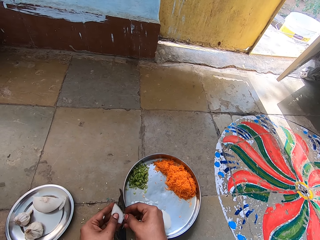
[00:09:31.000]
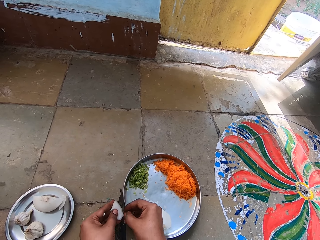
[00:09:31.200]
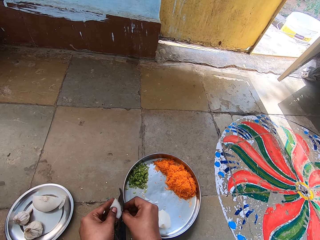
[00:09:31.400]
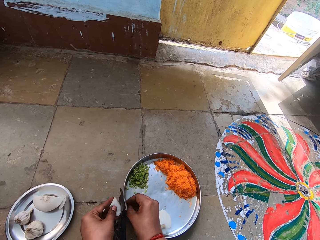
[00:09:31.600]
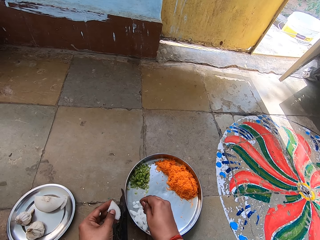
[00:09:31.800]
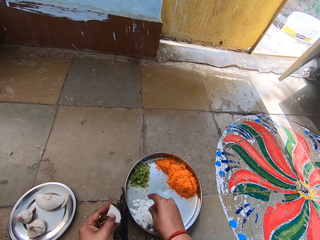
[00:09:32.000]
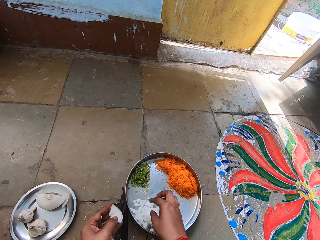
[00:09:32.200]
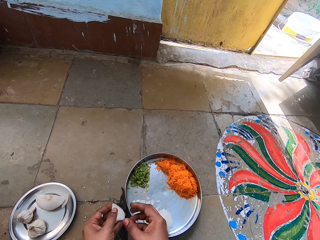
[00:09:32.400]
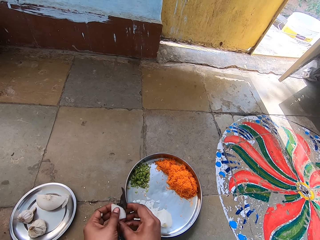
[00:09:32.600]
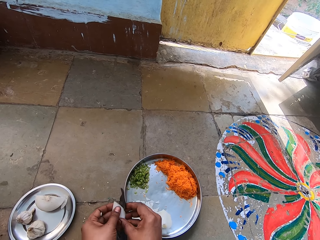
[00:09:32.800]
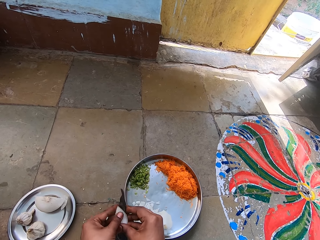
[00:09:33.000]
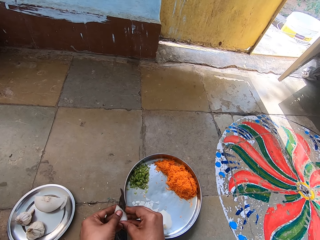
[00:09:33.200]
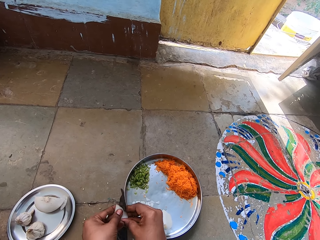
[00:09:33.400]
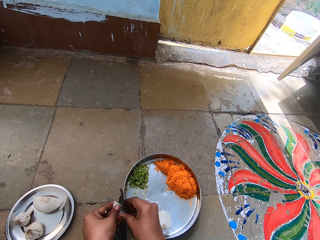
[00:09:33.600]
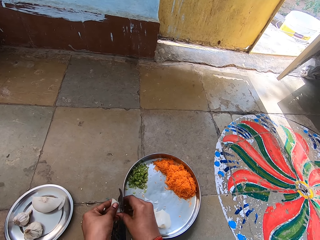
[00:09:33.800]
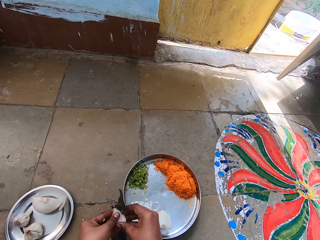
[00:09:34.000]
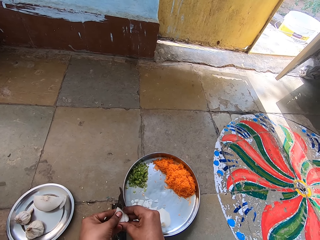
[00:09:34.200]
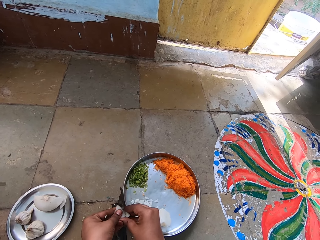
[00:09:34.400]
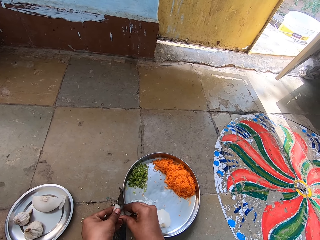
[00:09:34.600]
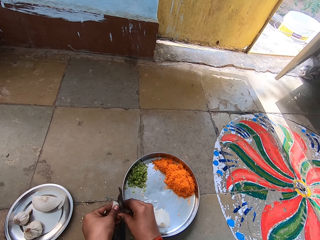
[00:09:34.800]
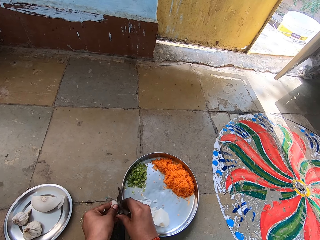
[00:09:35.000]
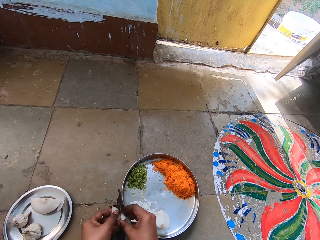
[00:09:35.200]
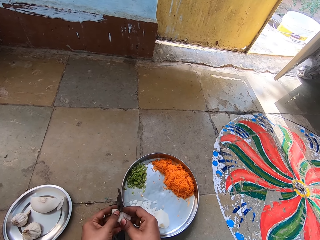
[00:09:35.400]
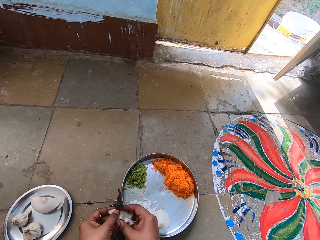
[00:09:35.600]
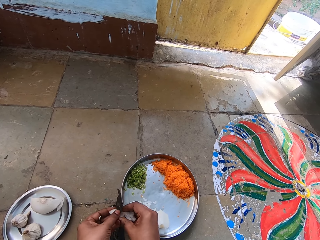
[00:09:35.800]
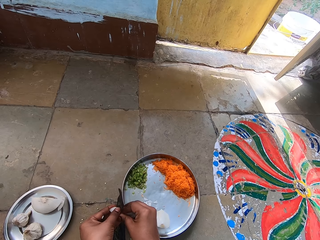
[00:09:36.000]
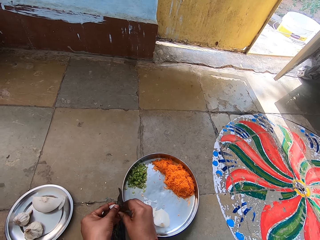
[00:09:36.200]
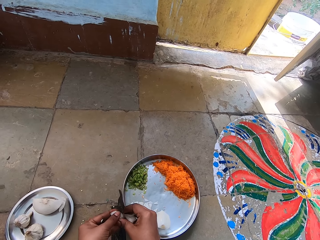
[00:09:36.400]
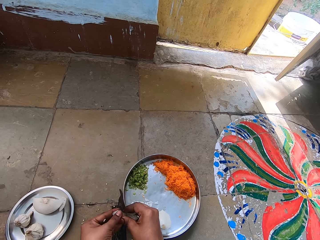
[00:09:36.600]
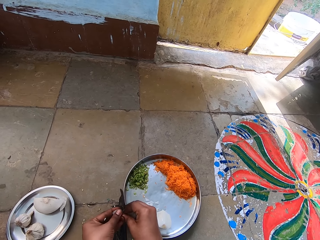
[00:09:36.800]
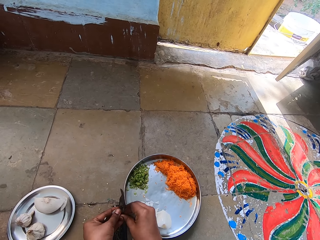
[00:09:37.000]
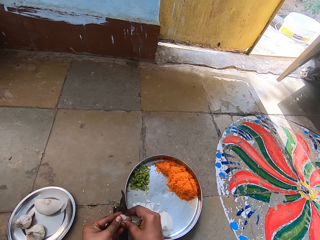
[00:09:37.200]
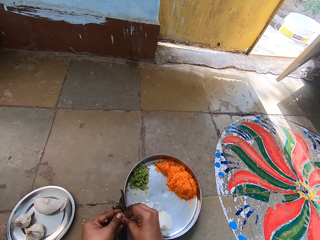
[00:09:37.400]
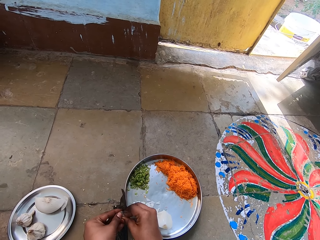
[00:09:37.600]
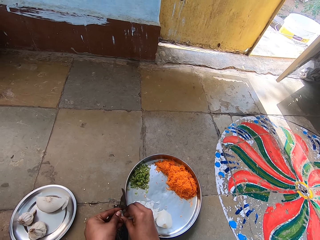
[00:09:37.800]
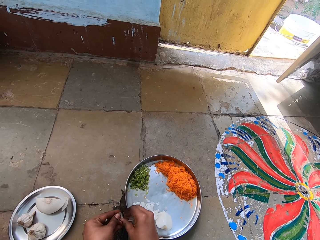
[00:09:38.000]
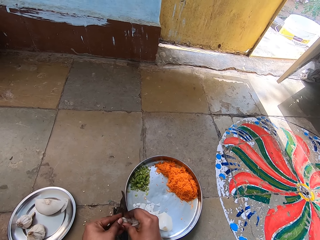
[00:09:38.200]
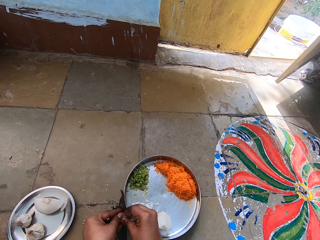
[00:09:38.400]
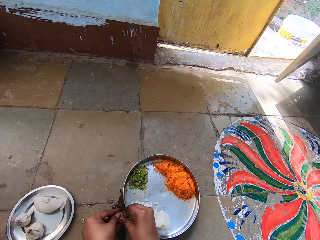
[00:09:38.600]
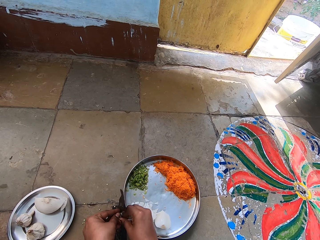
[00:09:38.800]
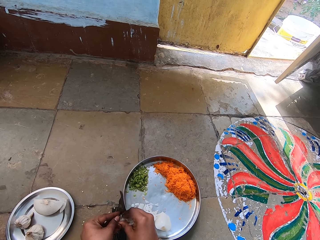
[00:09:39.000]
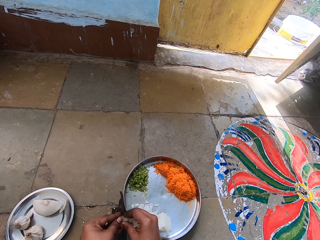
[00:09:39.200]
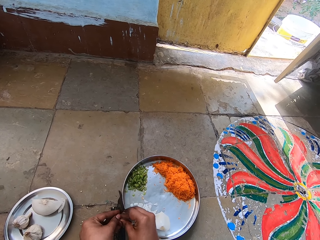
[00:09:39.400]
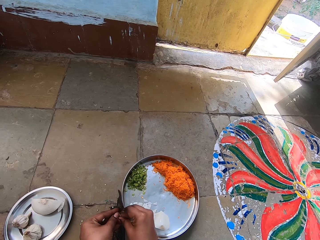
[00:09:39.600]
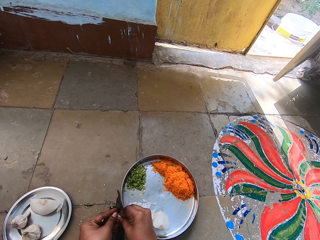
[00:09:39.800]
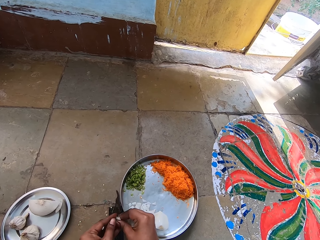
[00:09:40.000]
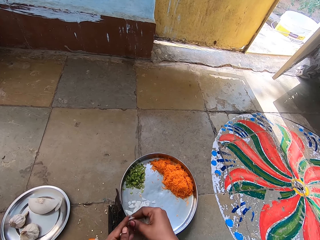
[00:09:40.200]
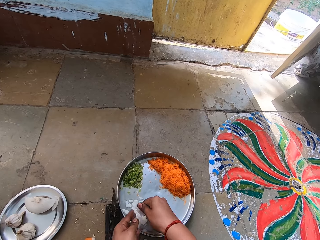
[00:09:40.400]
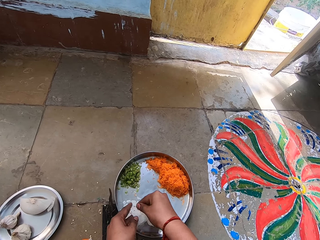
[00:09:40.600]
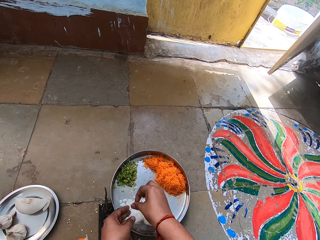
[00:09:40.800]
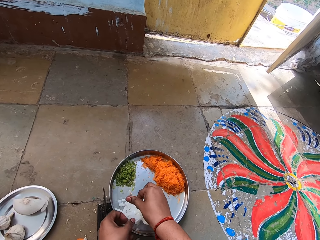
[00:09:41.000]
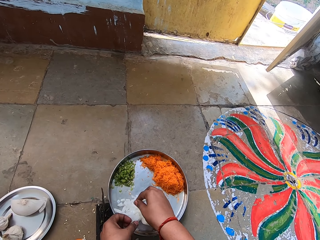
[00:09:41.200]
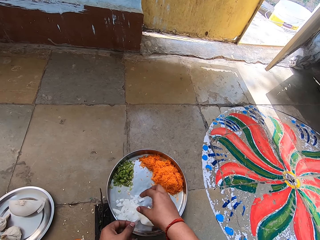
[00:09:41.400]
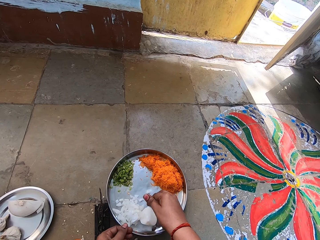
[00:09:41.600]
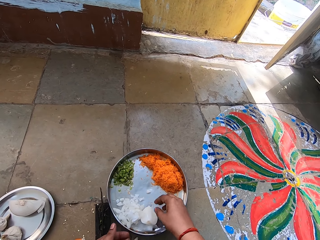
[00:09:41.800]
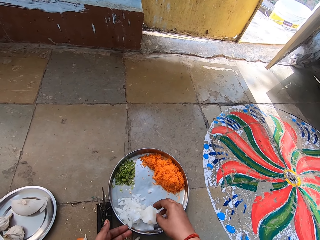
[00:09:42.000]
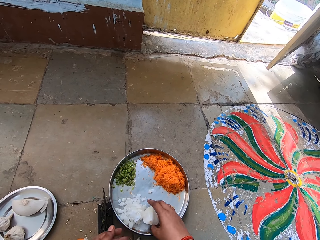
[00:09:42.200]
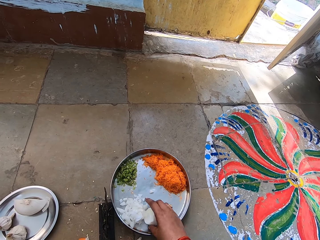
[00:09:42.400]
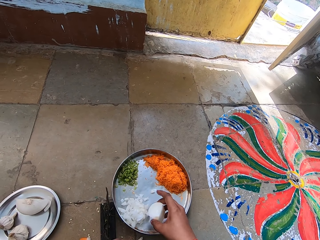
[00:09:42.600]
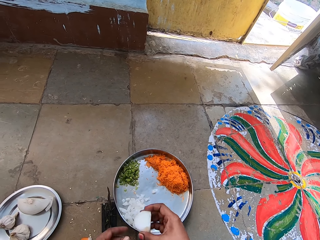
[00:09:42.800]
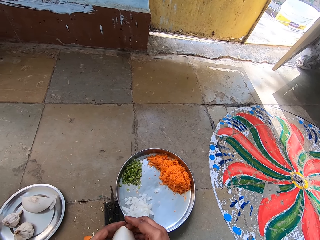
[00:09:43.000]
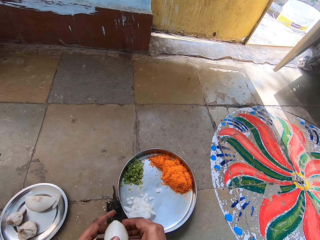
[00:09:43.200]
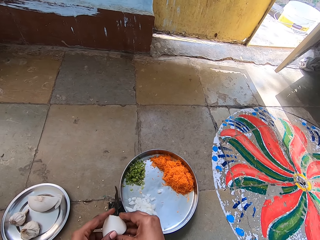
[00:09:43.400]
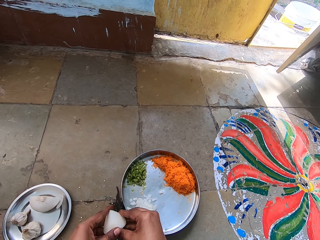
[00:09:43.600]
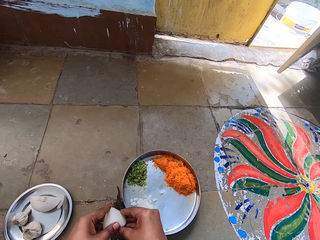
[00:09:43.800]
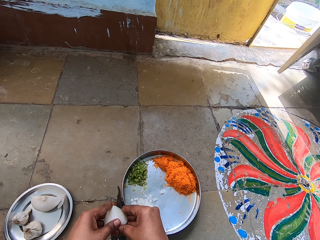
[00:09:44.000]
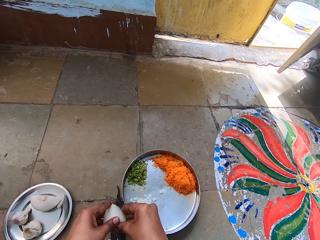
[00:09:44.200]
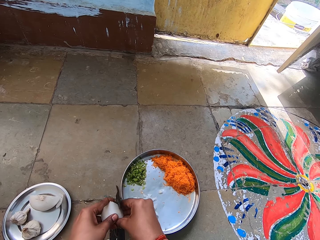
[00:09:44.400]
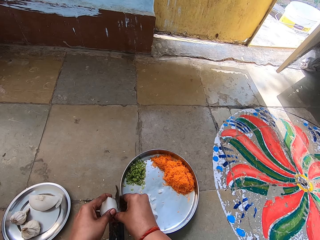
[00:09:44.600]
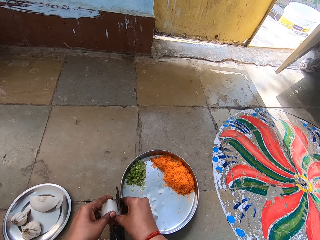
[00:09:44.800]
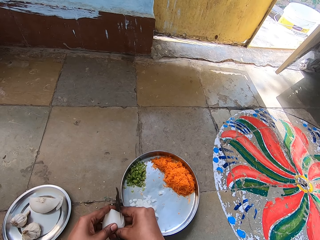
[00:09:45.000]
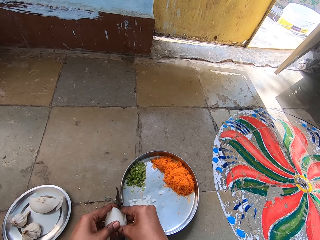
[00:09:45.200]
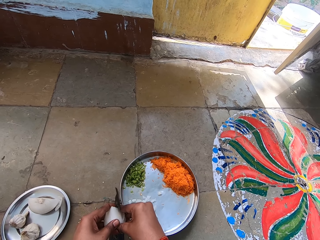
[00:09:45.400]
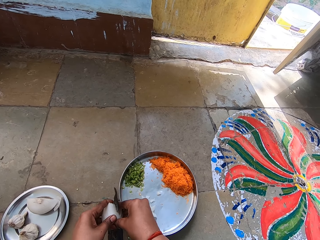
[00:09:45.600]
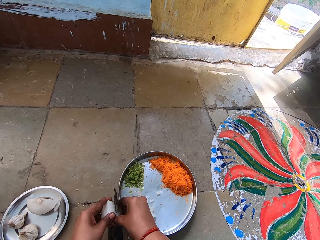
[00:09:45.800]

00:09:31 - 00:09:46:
The camera wearer chops garlic or onion. They drop the chopped garlic in the tray. They chop the garlic. They drop the chopped garlic in the tray. They pick the garlic in the tray. They chop the garlic.

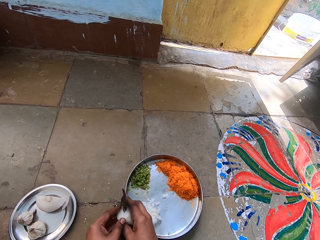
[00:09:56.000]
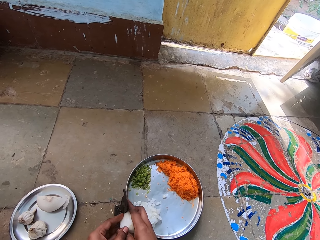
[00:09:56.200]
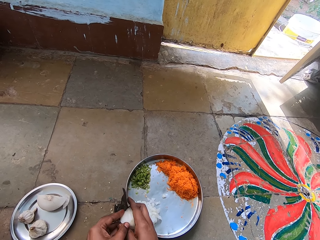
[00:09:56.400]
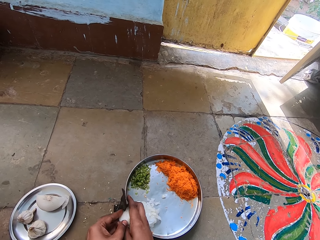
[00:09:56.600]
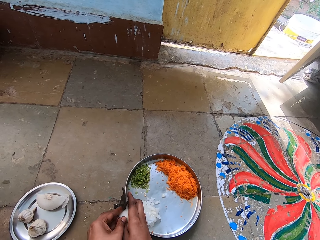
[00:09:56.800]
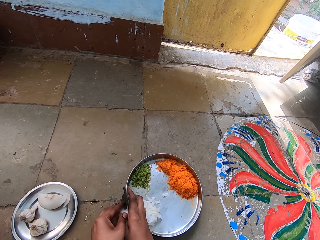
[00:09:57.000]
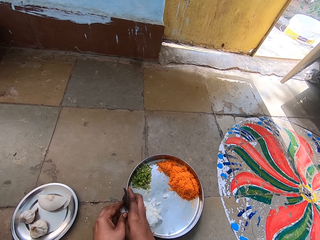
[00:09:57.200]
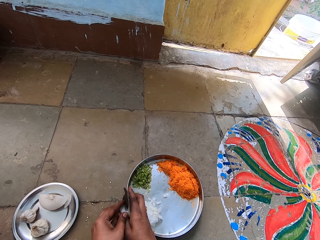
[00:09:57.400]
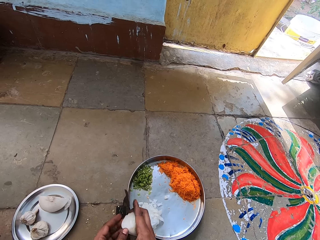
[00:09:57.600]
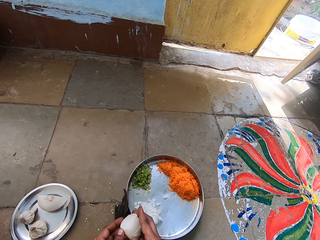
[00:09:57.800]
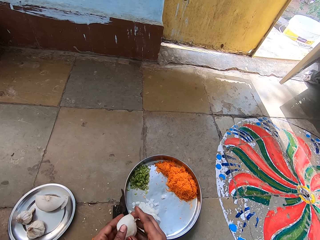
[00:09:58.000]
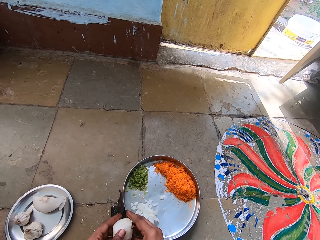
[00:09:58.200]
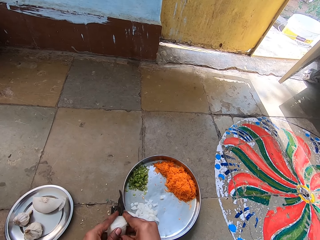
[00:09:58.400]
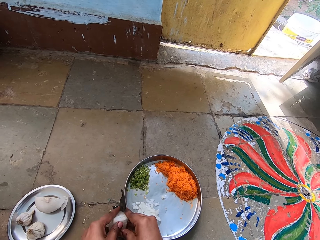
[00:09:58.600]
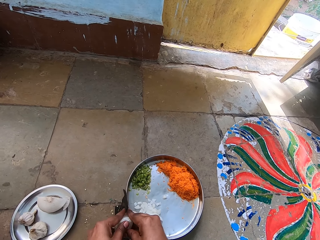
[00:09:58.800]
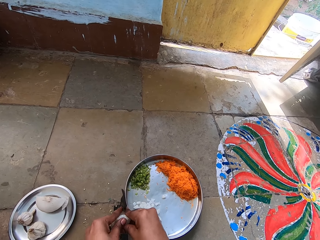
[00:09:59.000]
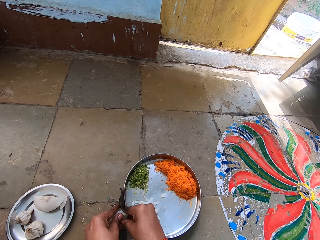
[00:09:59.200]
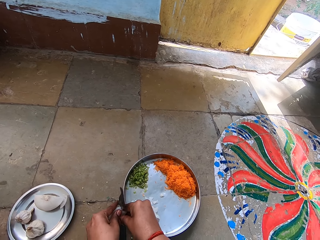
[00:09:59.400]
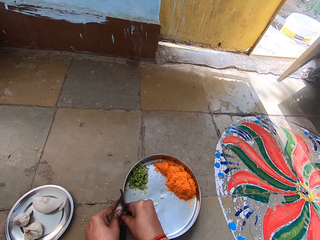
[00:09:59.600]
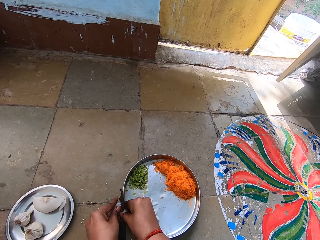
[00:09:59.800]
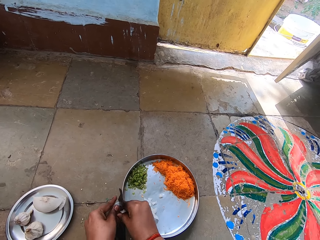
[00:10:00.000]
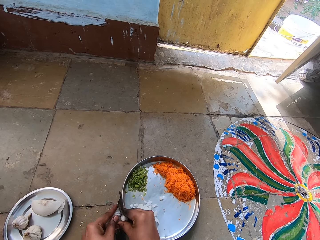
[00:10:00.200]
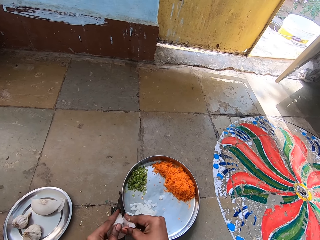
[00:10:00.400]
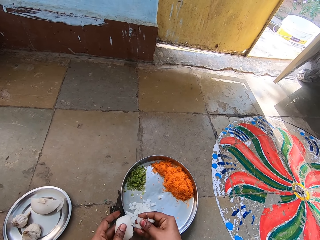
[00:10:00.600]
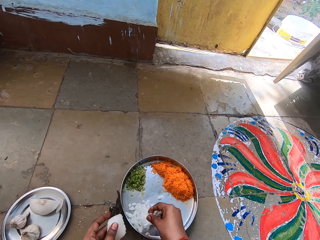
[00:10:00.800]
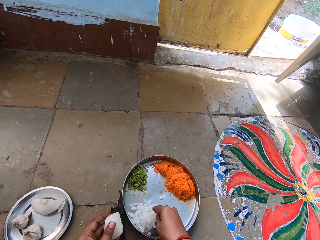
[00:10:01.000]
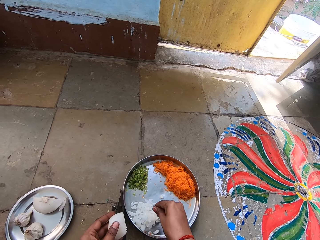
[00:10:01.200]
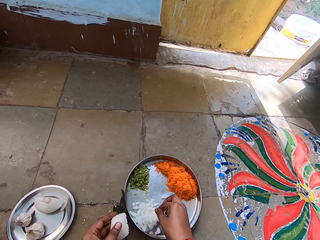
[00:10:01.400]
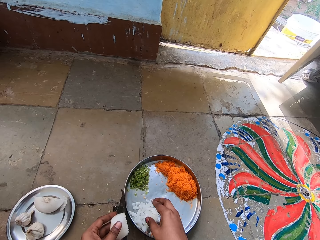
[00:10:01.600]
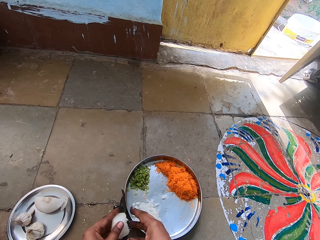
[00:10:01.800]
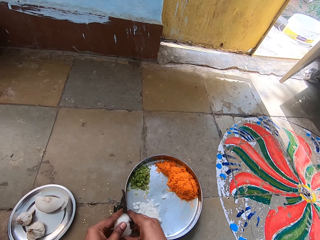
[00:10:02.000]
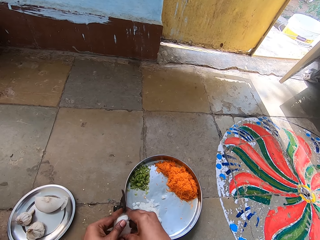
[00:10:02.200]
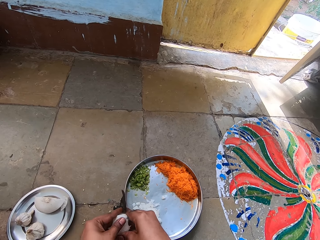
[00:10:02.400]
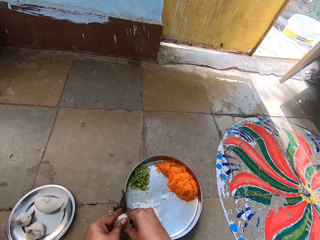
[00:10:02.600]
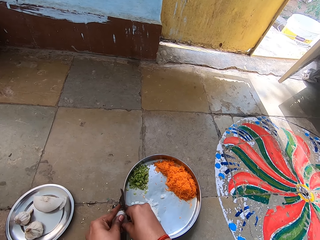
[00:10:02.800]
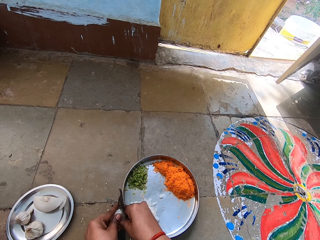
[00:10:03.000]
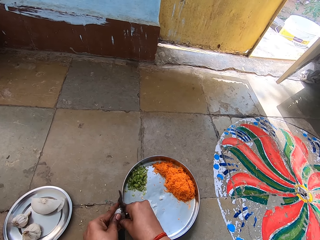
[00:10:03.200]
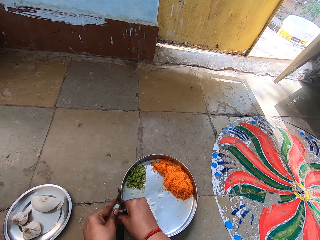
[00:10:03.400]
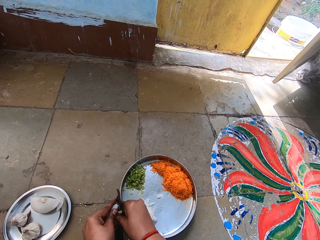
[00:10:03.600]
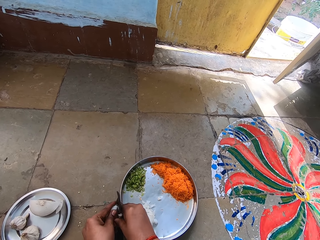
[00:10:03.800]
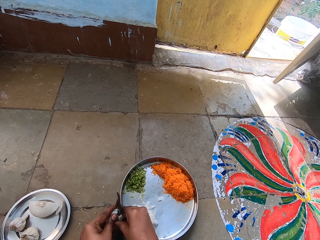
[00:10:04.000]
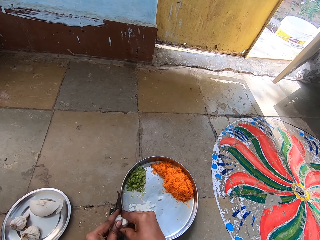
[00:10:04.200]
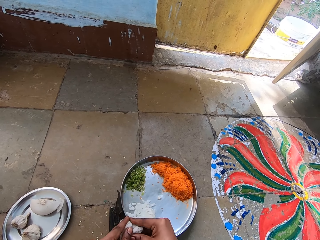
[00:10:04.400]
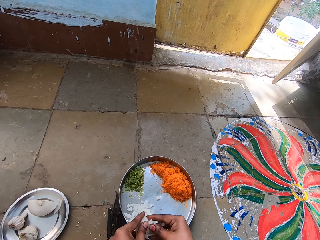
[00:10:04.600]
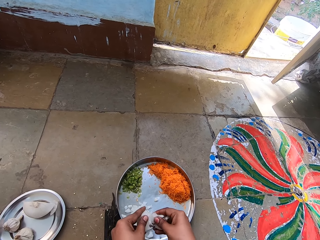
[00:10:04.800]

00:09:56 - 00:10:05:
The camera wearer drops chopped garlic or onions in the tray. They chop the garlic.
